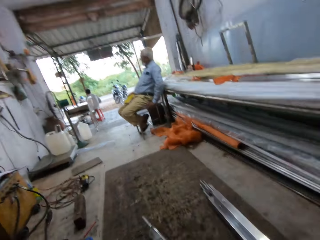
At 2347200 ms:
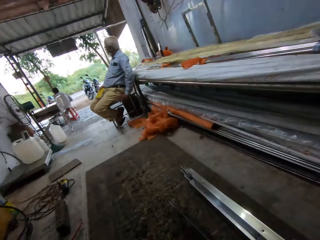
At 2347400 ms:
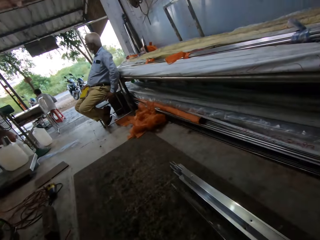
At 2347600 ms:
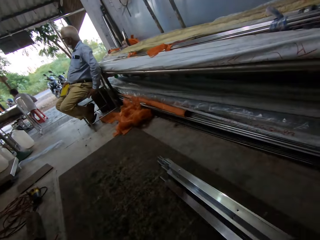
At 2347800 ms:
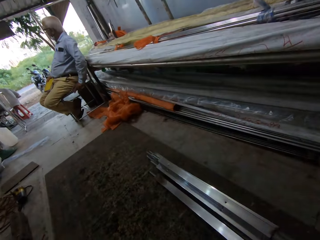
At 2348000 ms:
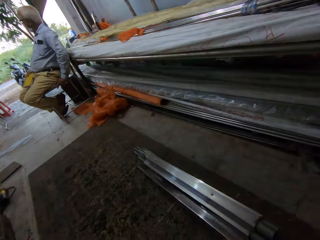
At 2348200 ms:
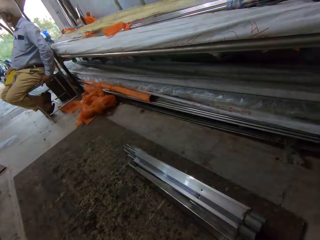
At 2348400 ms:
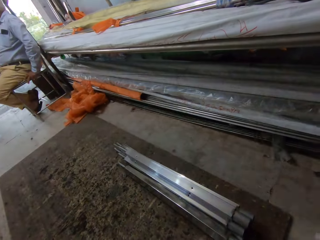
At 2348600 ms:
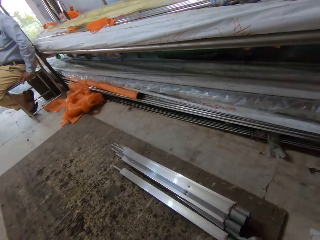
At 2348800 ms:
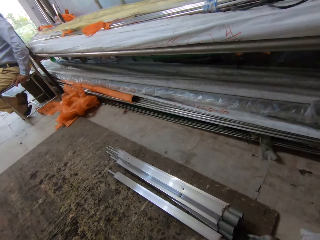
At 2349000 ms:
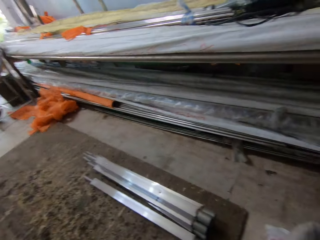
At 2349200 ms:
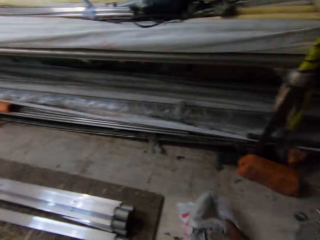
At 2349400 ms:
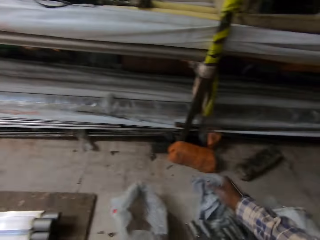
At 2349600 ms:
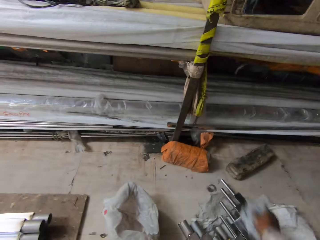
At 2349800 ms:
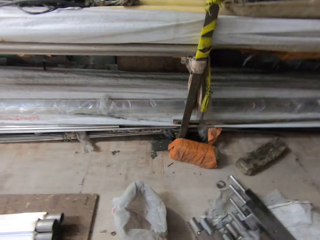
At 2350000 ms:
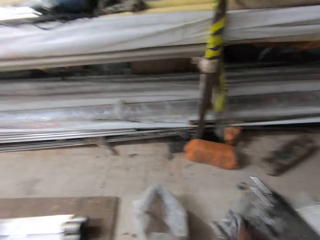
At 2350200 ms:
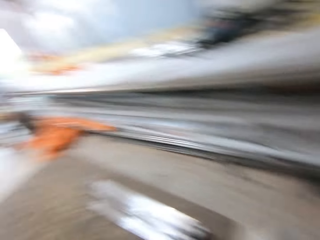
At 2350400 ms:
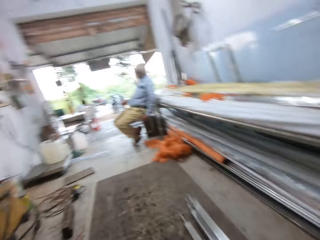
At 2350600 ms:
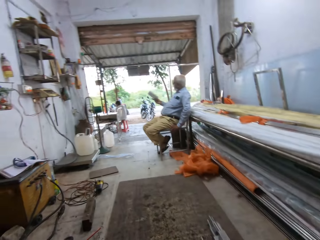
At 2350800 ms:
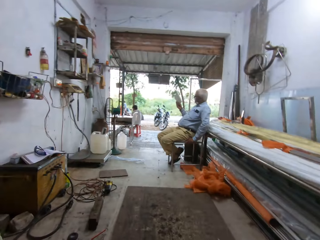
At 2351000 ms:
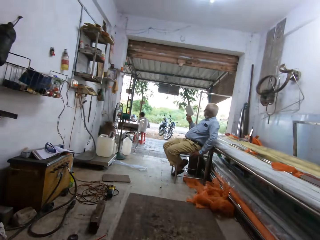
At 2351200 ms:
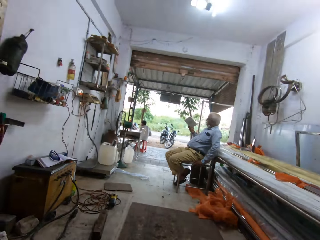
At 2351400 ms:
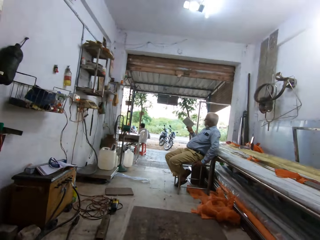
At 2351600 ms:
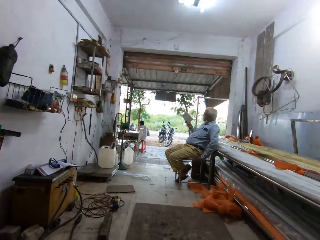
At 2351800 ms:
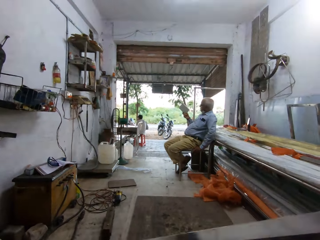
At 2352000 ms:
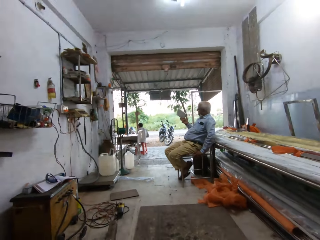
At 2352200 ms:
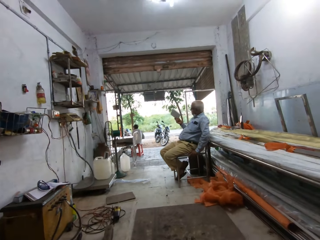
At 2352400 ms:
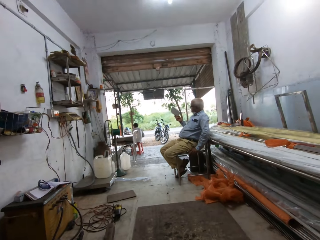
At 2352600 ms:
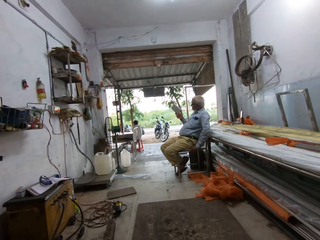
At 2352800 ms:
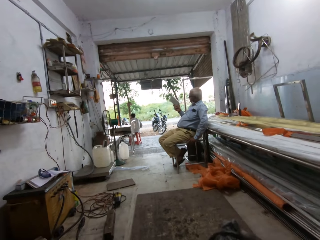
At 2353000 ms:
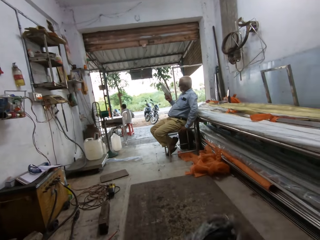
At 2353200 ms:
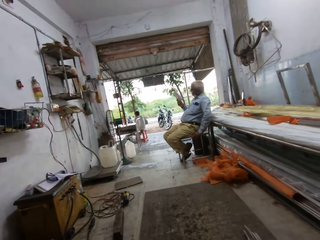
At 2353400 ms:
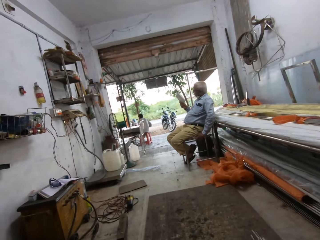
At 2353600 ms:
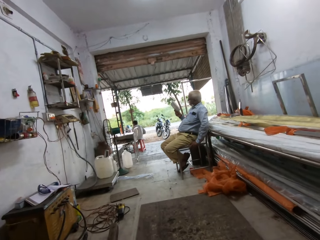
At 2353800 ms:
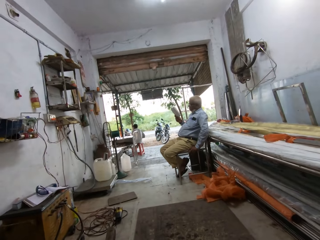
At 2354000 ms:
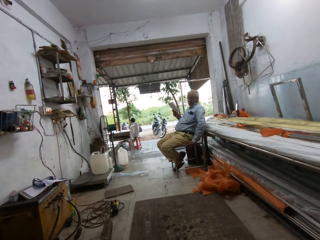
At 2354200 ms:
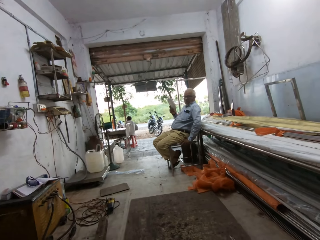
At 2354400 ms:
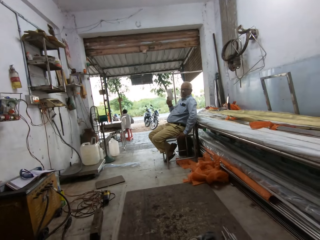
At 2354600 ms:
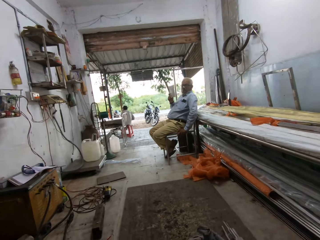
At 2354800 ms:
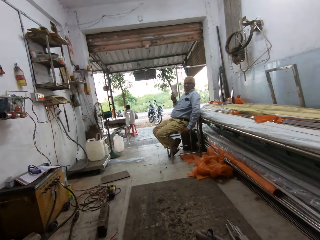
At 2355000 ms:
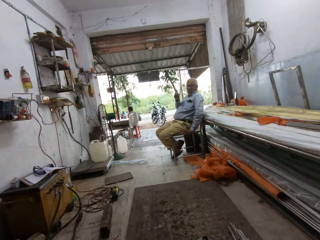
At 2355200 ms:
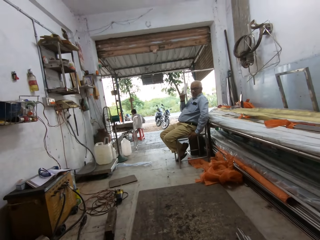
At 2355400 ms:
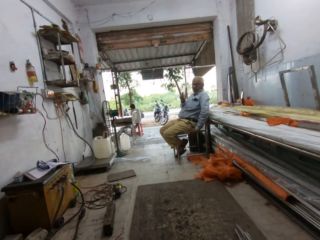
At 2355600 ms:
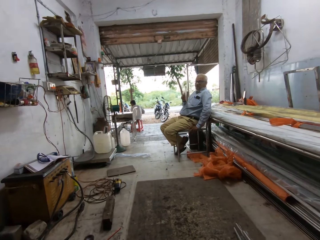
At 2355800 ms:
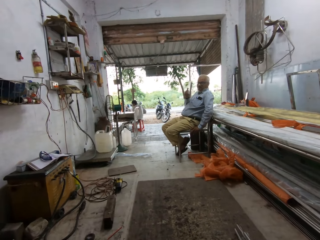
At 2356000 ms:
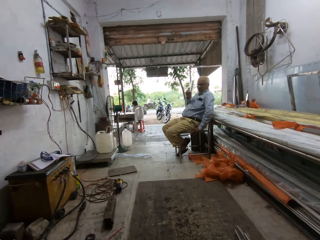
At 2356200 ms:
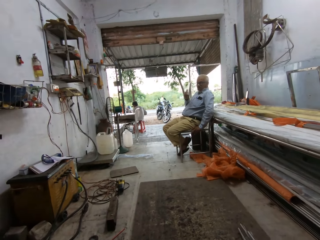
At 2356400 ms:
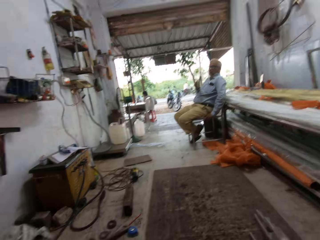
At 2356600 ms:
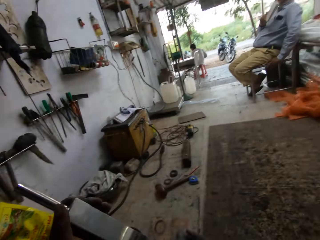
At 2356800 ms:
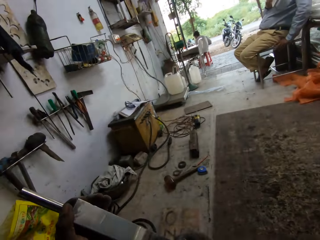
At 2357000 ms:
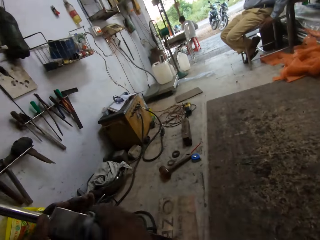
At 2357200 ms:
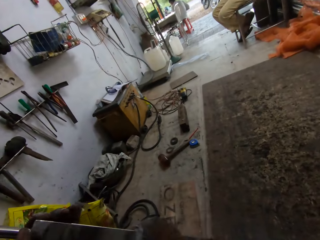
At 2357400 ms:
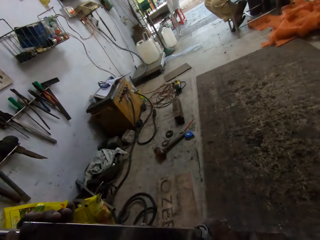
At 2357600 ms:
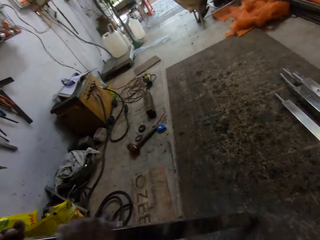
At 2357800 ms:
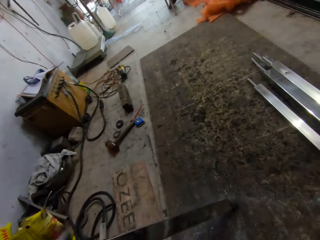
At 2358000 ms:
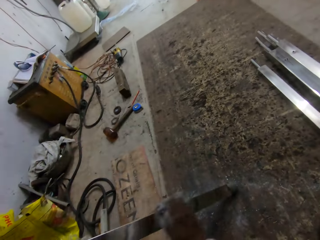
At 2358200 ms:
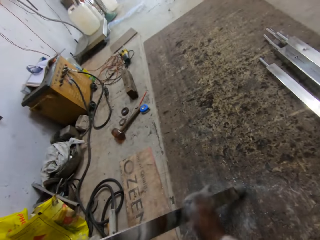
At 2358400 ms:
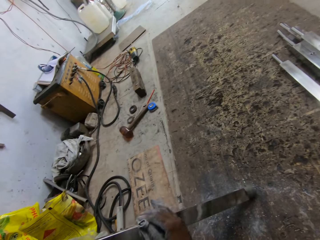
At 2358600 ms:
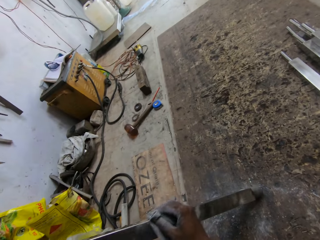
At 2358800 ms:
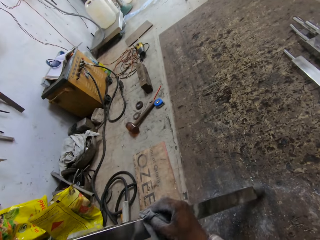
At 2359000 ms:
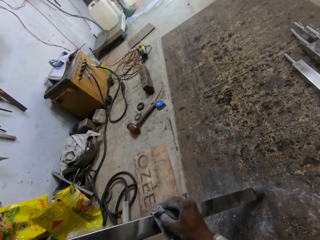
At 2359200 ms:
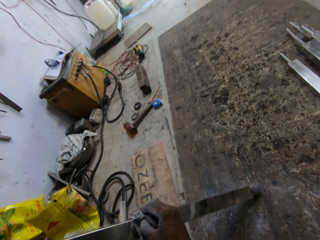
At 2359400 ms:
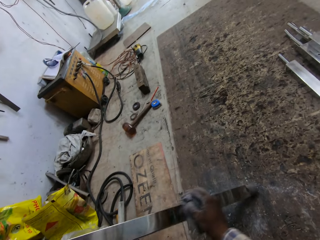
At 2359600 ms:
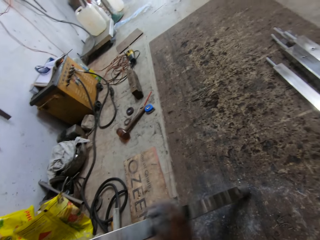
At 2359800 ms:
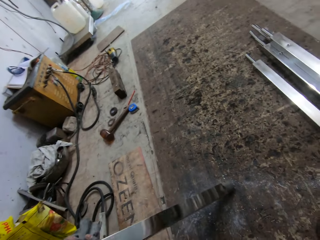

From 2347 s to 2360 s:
The camera wearer places the metal pole on the work surface with his right hand. He picks up a metal pole from the ground with his right hand. A man talks to the camera wearer. The man holds a book in his right hand. The camera wearer cleans the metal pole in his left hand with the rag in his right hand.

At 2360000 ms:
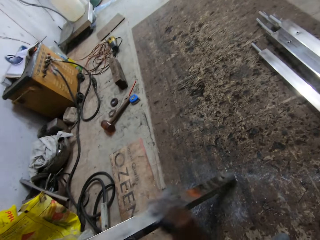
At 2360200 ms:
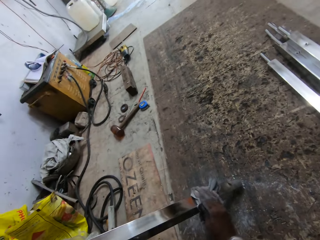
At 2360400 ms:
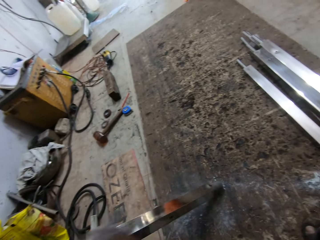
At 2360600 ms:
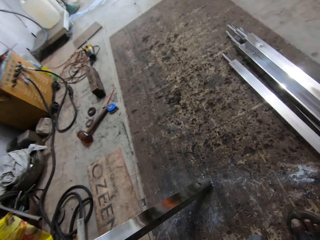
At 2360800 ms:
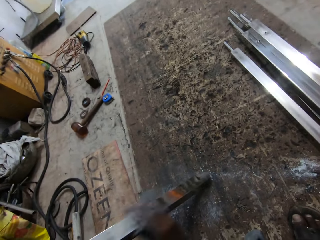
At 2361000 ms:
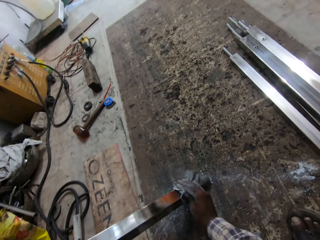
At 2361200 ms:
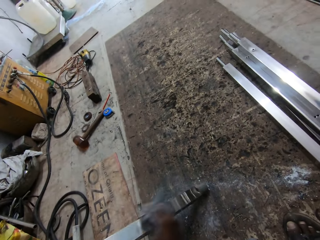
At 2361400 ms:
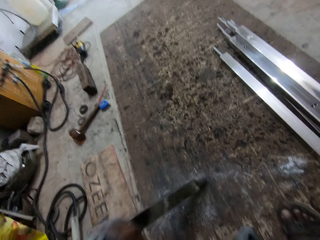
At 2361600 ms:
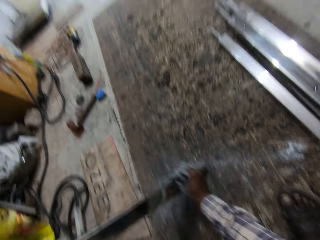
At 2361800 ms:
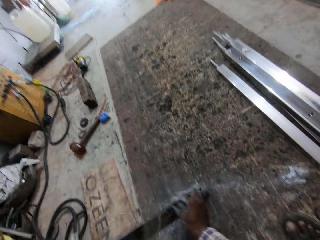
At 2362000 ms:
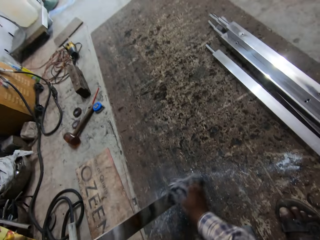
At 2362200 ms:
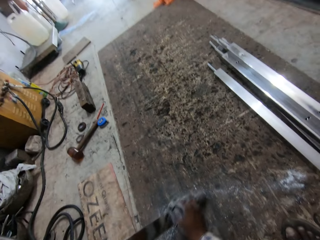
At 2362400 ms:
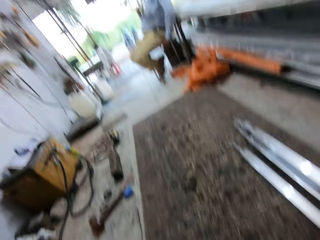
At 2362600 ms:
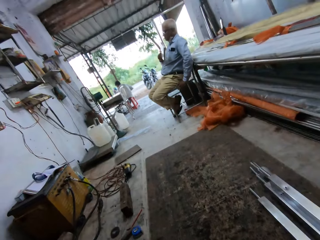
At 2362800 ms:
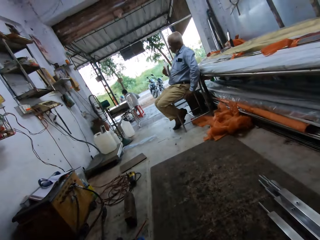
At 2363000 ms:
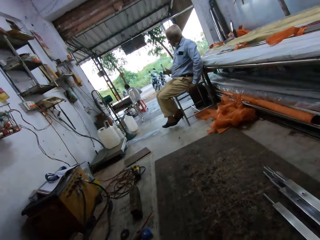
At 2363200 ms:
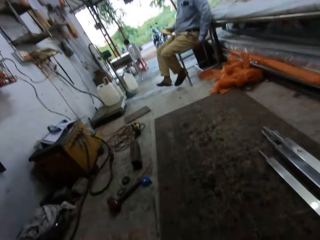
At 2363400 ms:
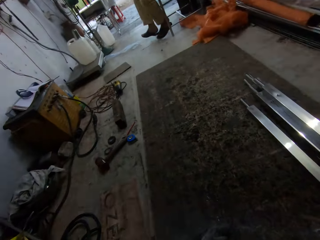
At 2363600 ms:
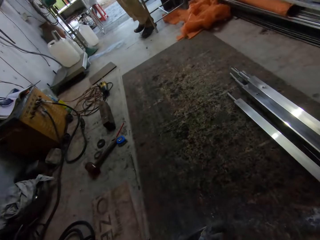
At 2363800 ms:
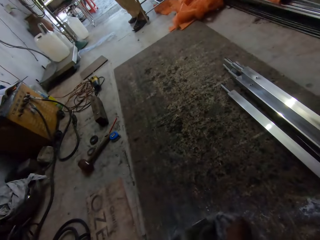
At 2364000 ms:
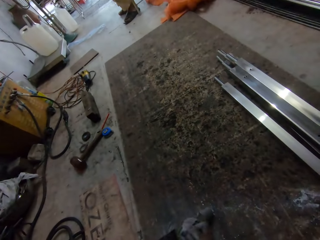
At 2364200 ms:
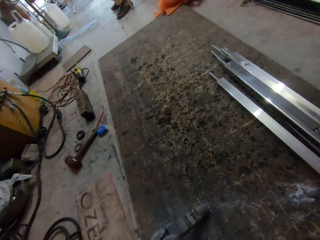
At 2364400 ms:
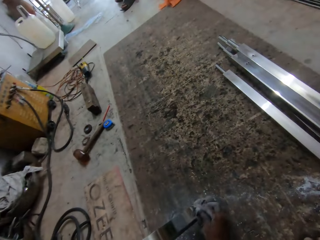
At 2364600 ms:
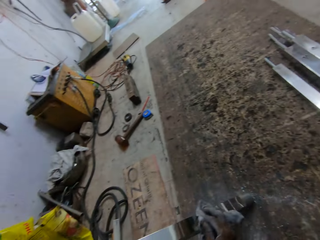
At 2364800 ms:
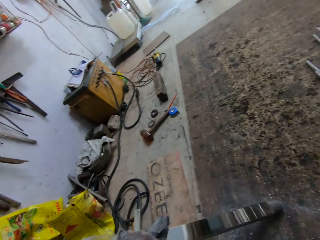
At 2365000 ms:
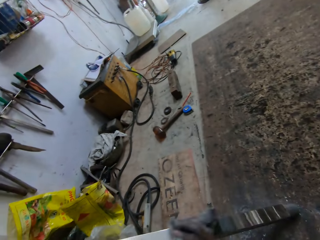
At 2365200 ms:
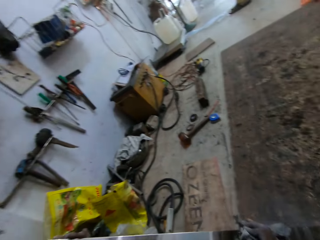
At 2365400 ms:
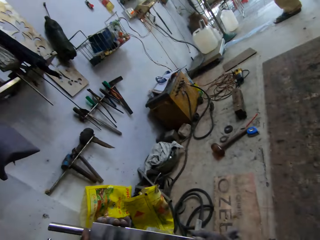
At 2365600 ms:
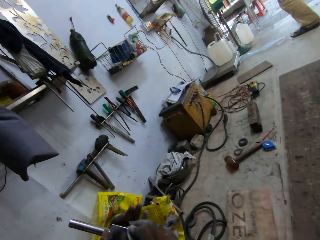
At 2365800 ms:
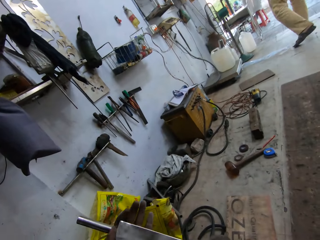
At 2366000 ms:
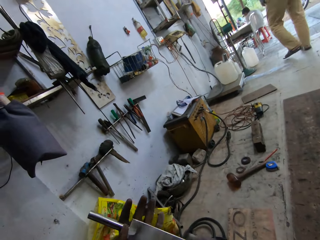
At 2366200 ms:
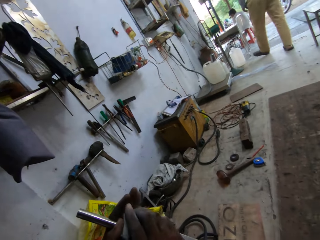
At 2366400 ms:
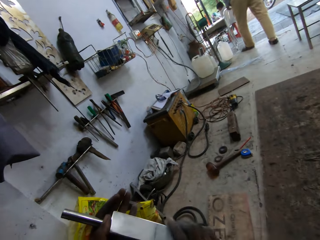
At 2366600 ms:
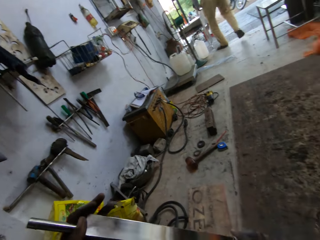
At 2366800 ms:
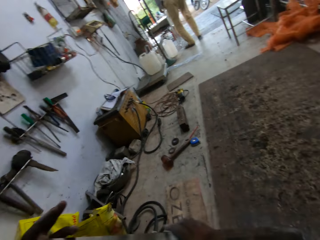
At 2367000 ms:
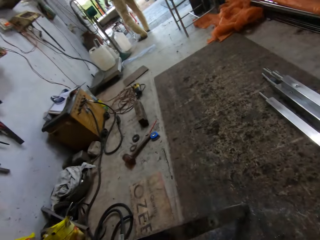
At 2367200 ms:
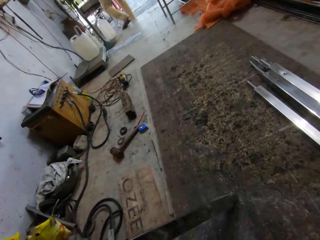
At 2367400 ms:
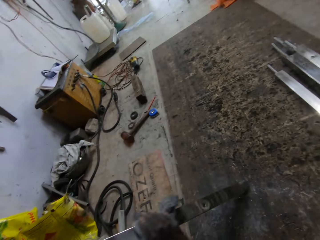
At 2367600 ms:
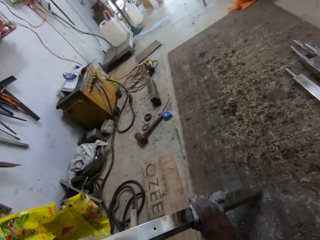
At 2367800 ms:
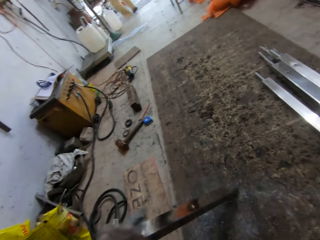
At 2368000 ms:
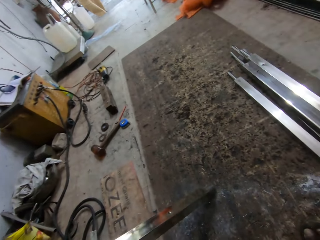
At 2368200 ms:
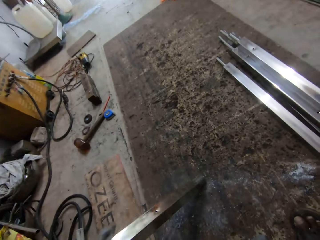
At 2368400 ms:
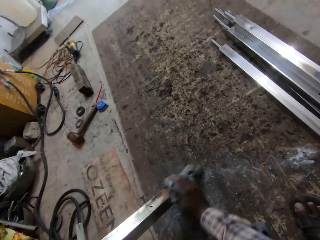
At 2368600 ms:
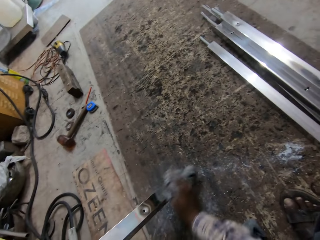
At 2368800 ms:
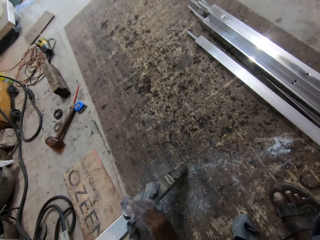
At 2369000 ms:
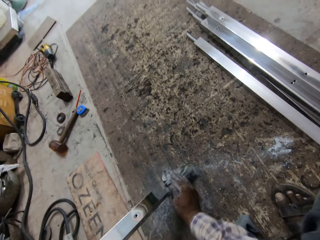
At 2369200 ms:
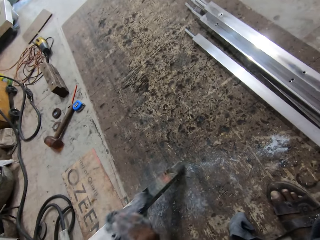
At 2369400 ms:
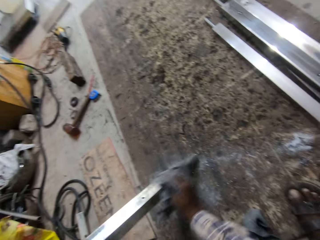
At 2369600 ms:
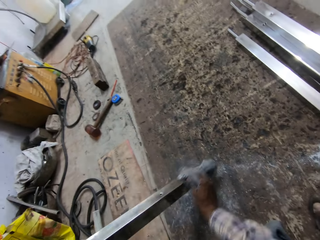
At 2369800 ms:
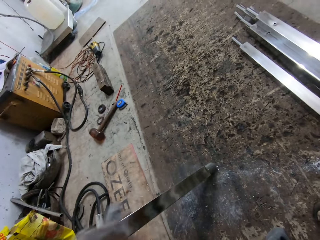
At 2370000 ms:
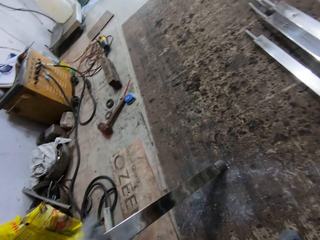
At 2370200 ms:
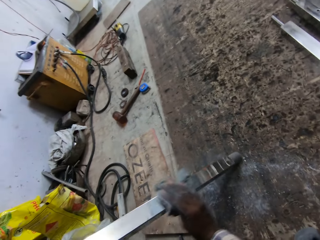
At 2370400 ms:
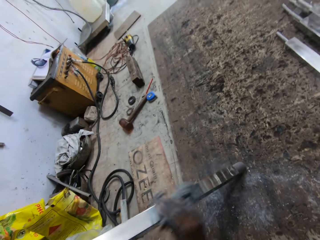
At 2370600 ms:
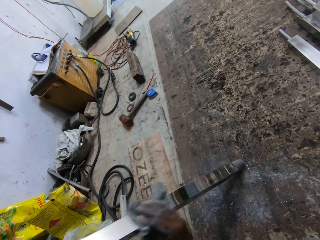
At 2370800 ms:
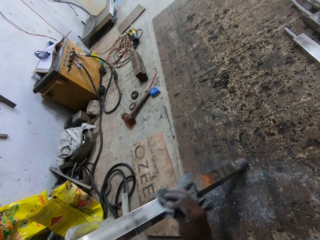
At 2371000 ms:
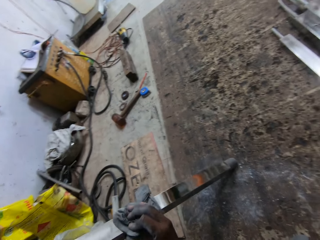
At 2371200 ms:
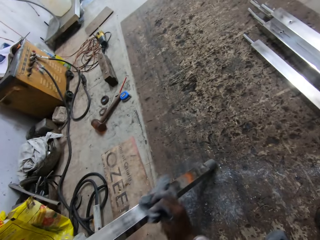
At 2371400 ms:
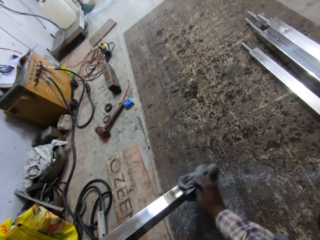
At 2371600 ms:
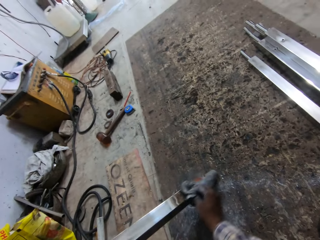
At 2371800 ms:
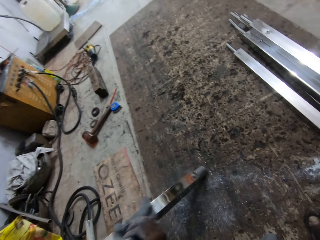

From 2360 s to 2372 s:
The camera wearer wipes the metal with a towel. They wipe it repeatedly.
